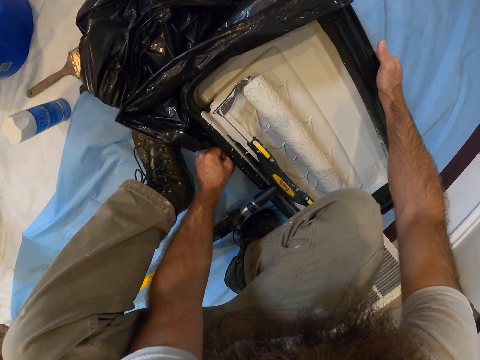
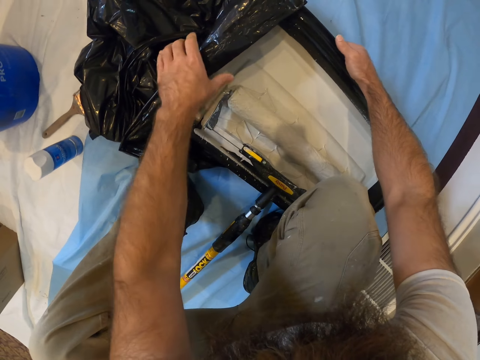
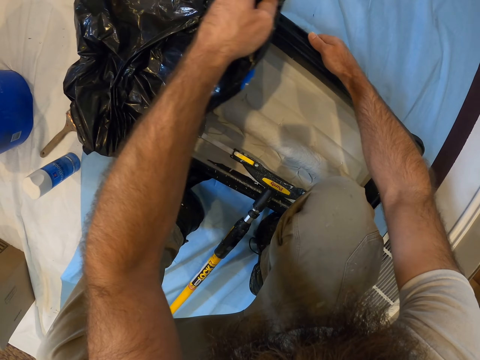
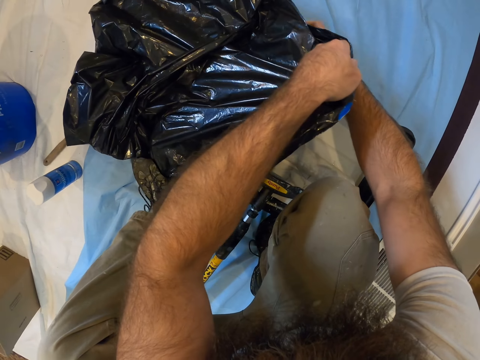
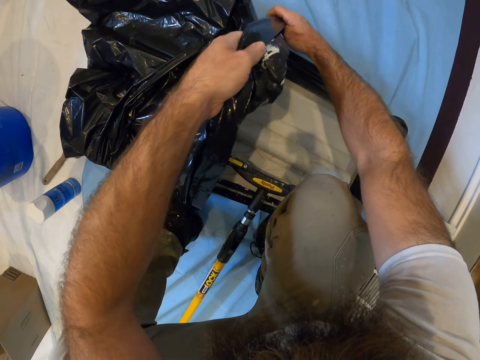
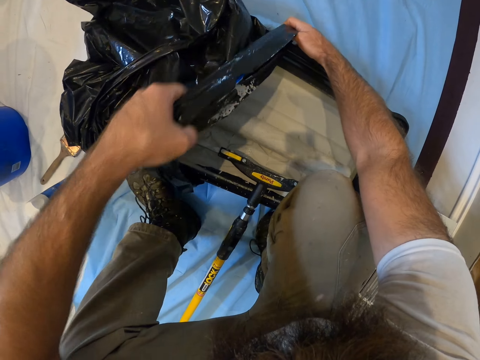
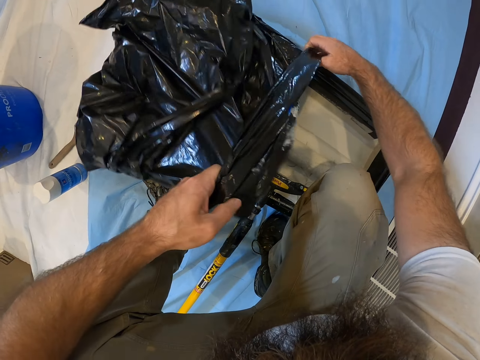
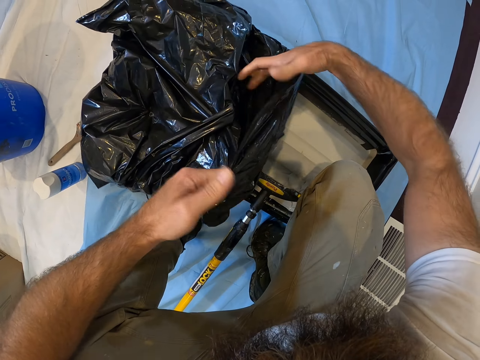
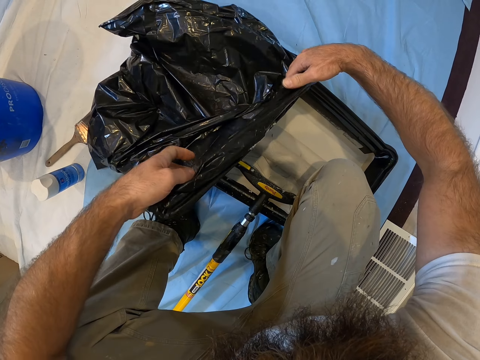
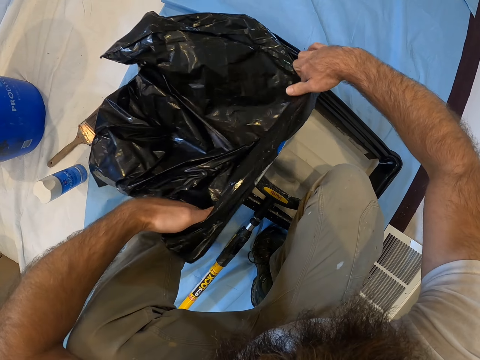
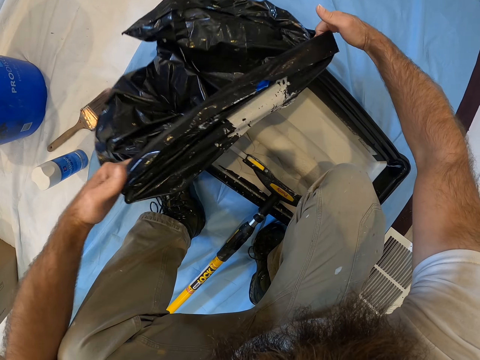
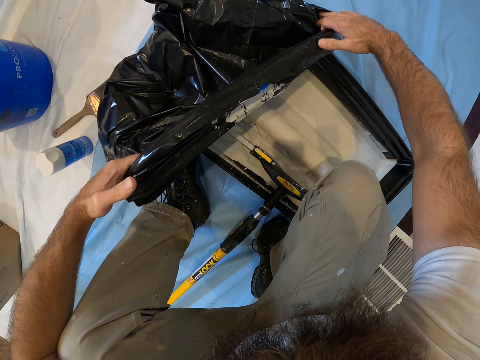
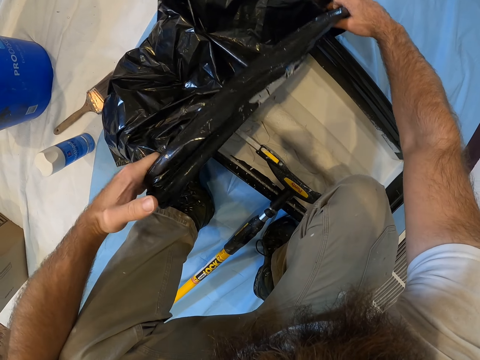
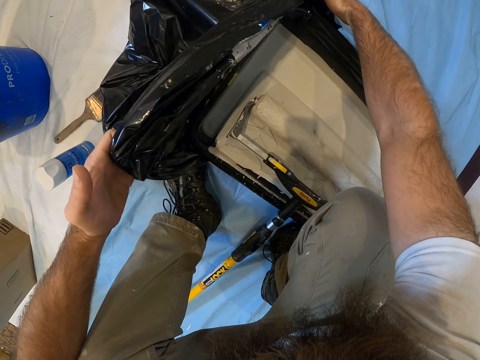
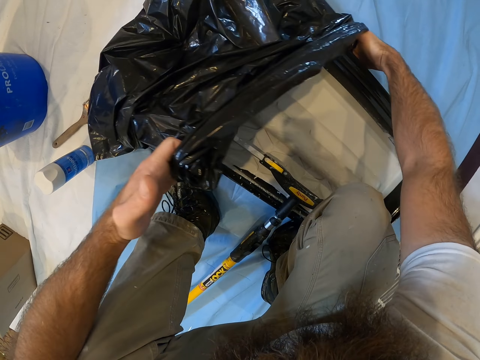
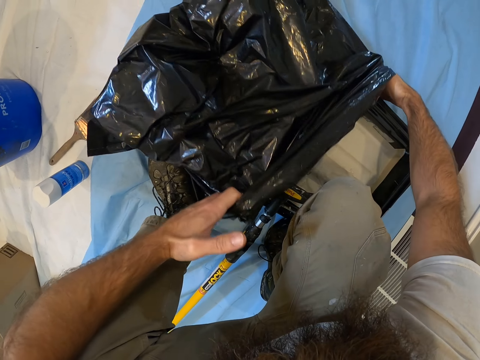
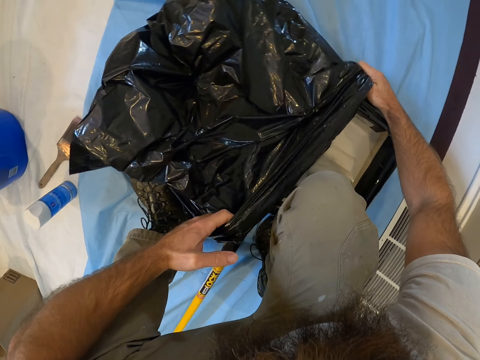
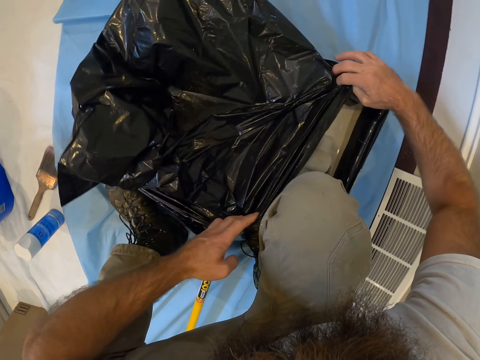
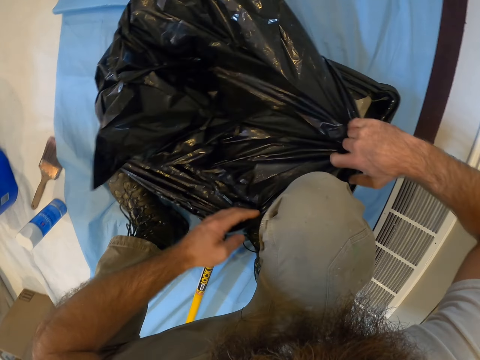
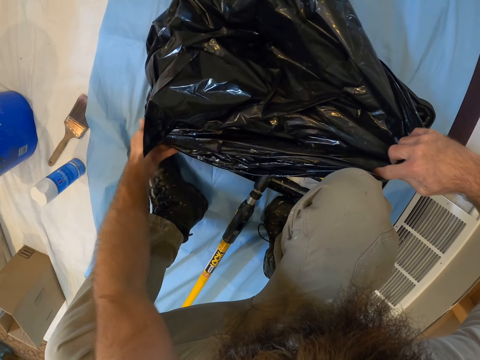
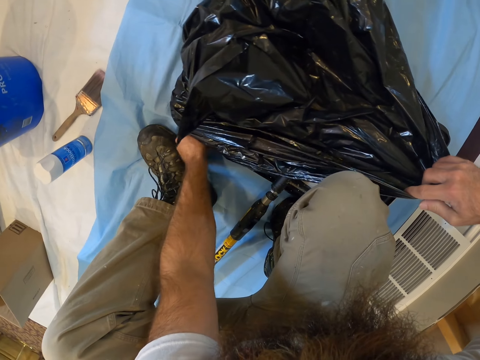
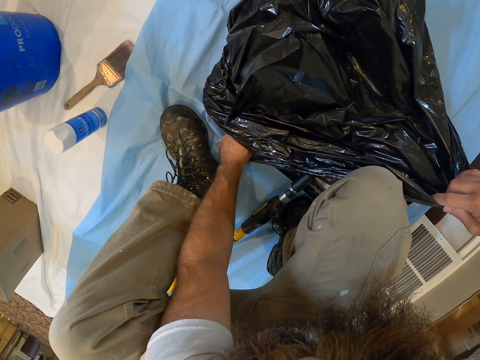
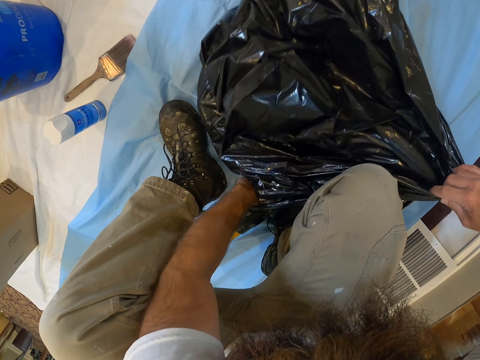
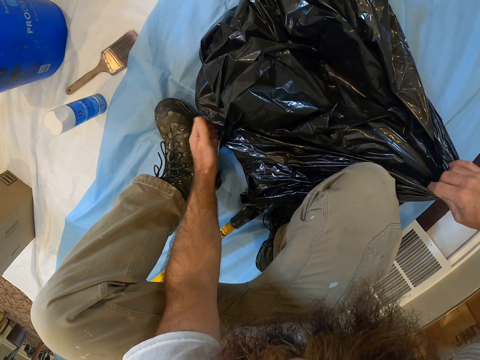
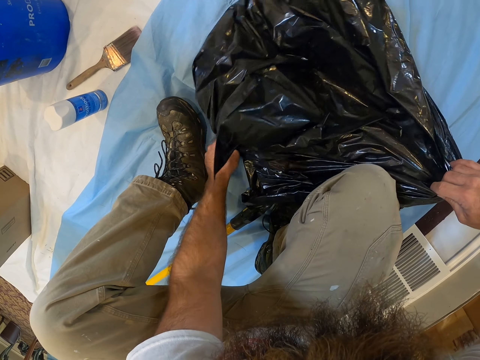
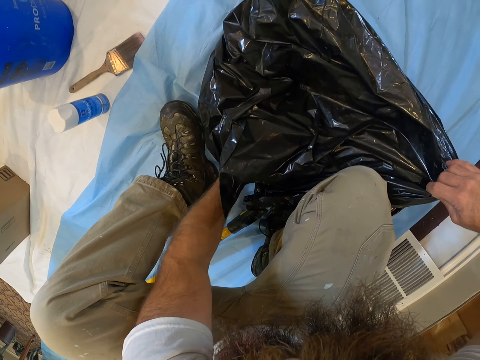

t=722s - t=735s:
The camera wearer touches the polythene paper. They put the box in the polythene bag.

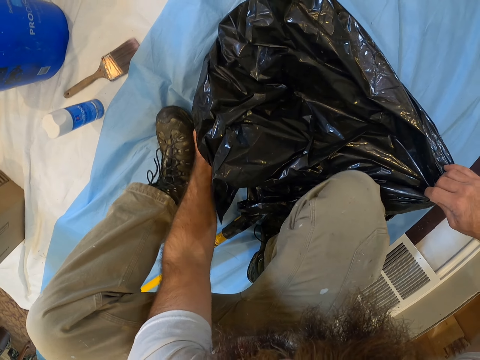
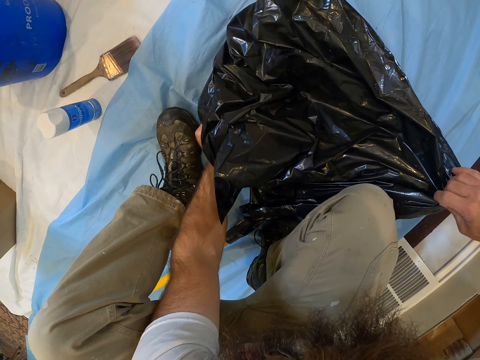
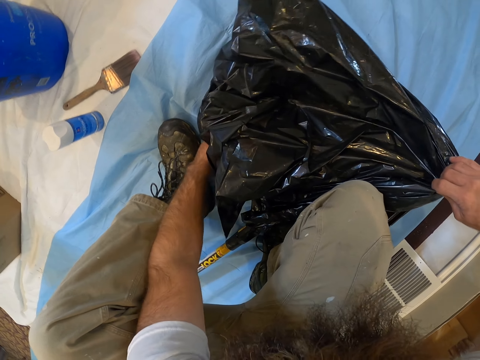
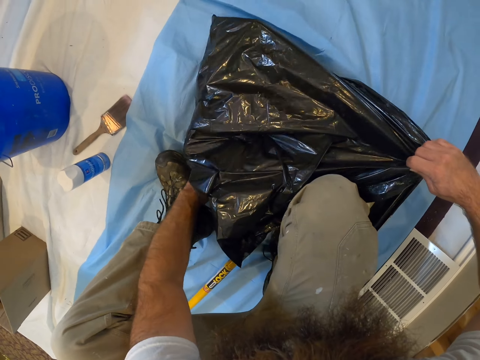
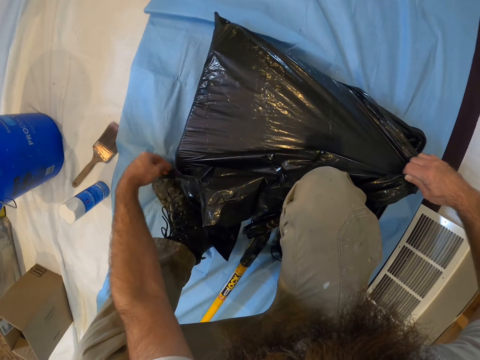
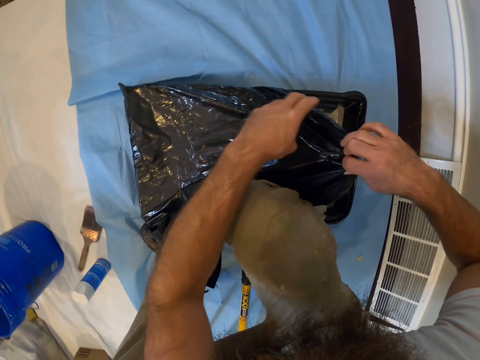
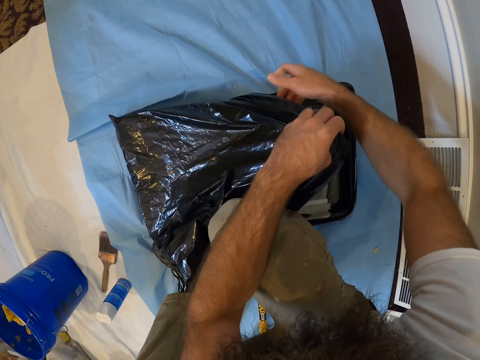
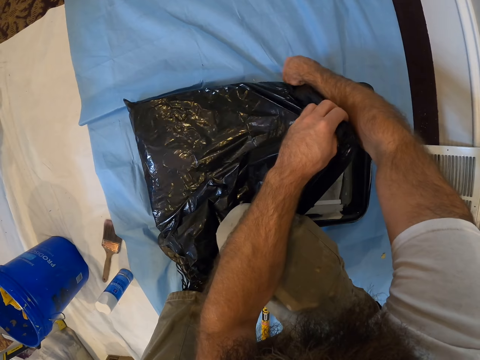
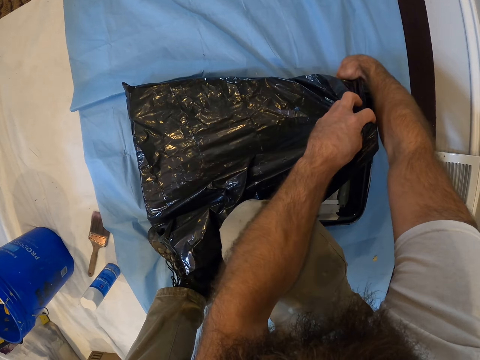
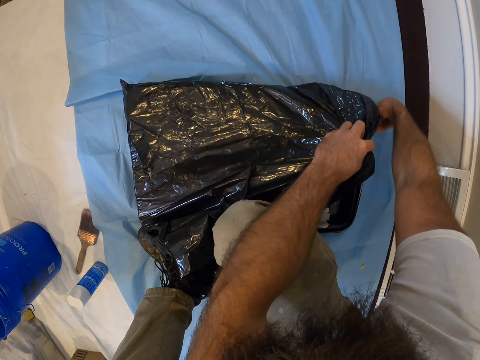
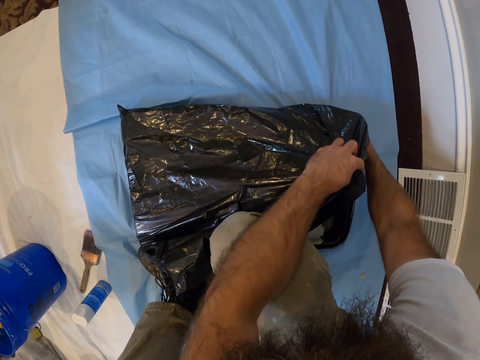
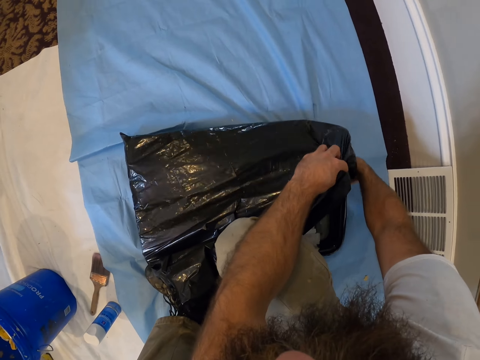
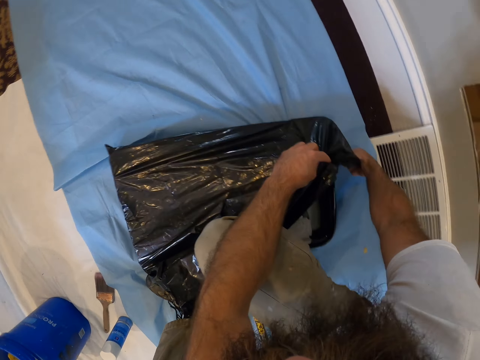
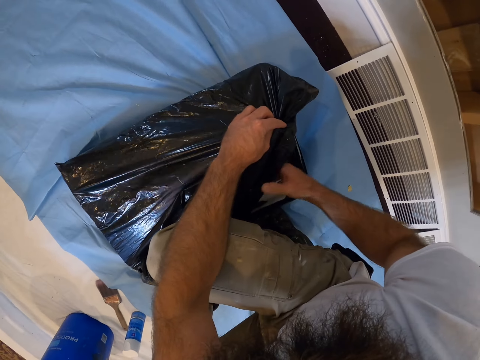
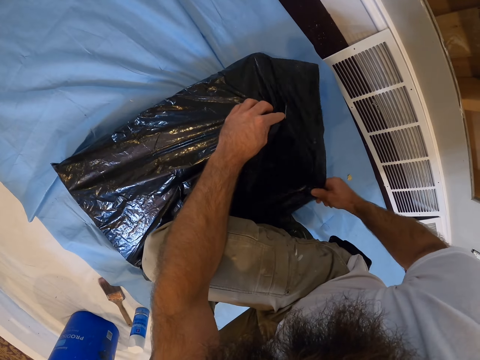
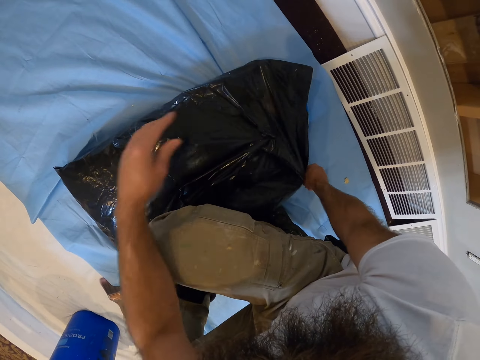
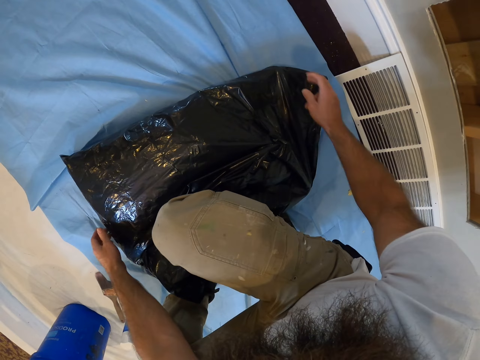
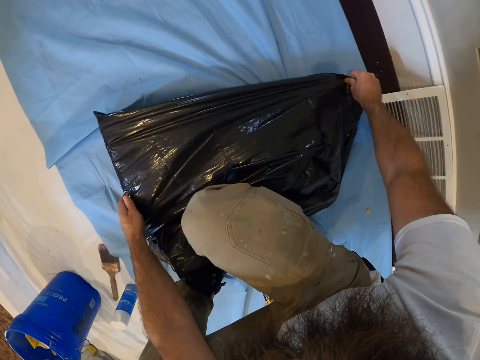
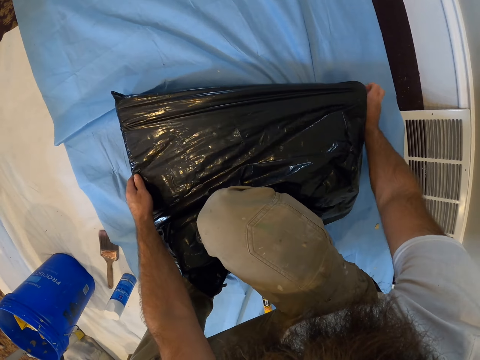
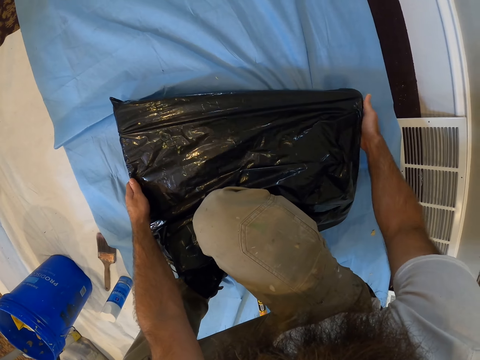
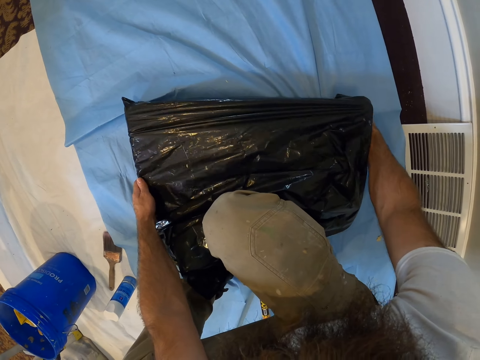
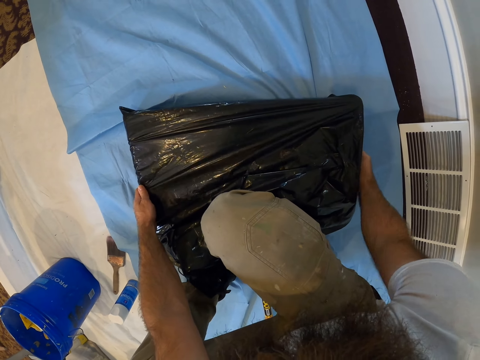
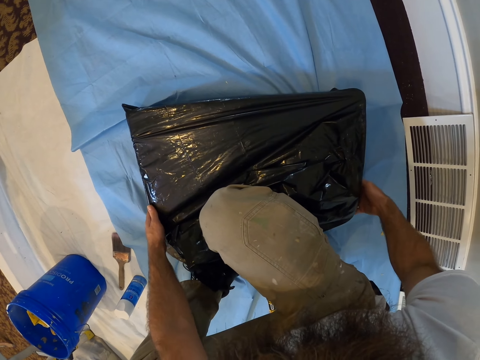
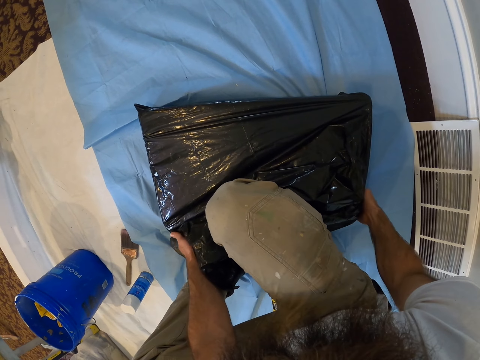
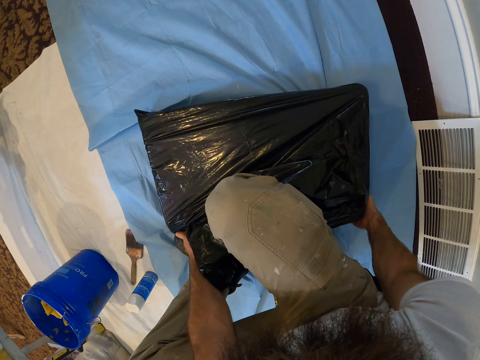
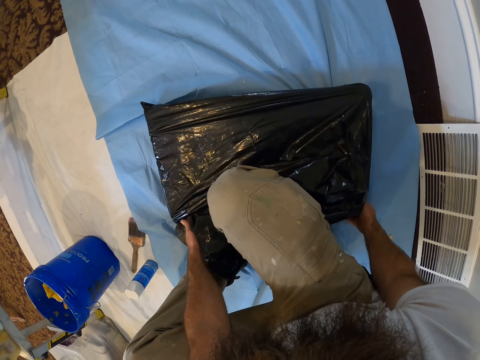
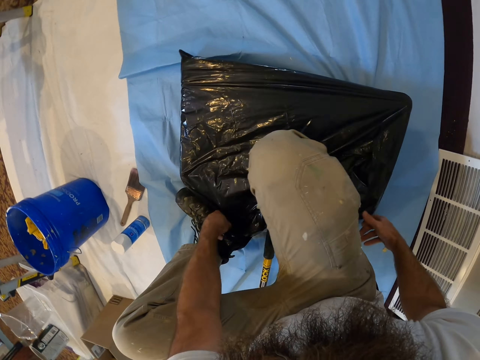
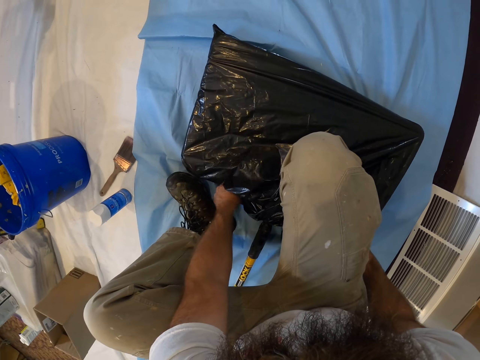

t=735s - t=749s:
The camera wearer touches the polythene bag.
